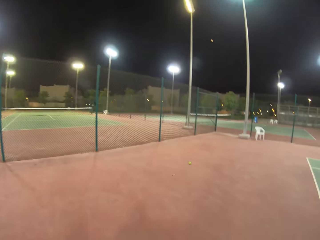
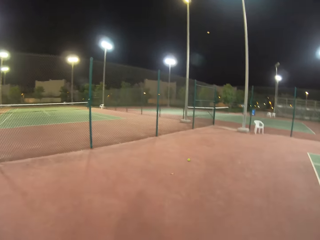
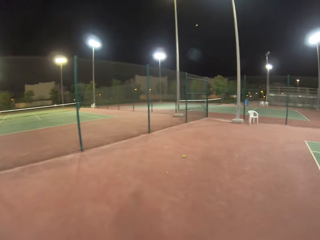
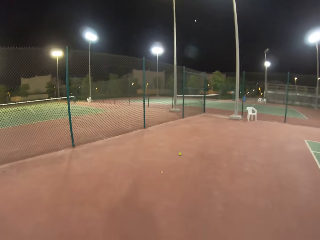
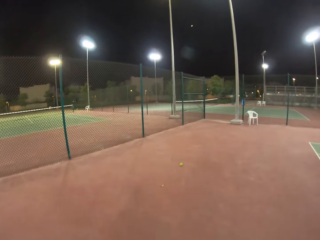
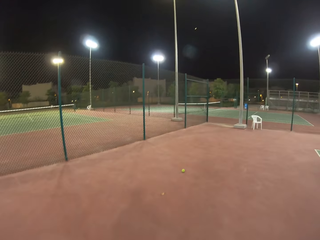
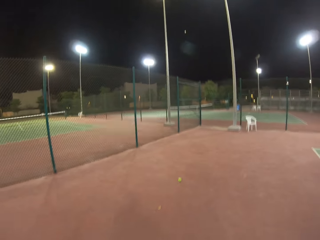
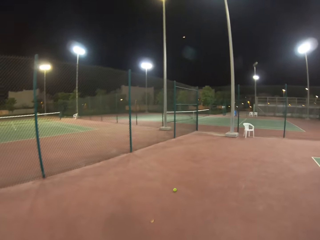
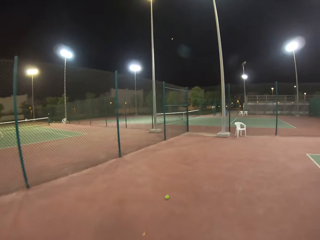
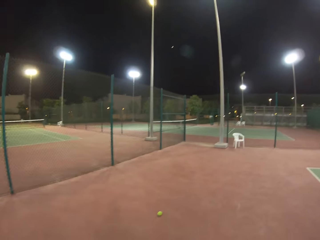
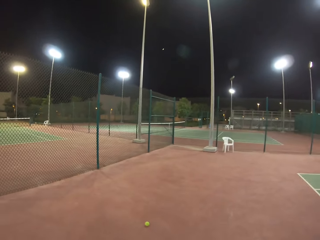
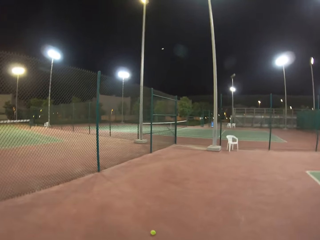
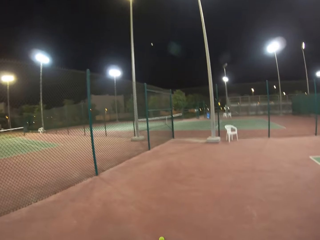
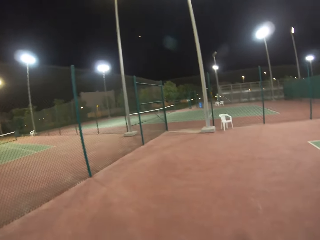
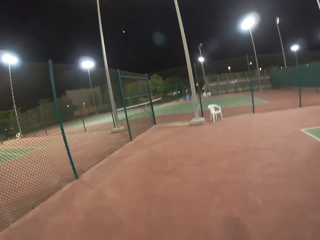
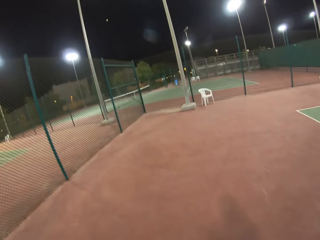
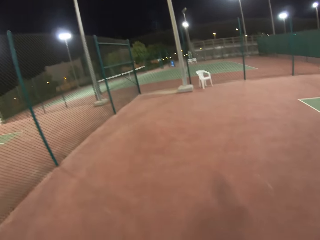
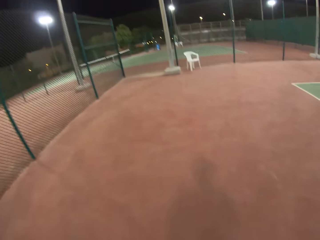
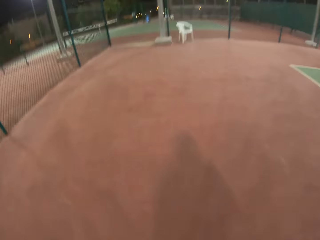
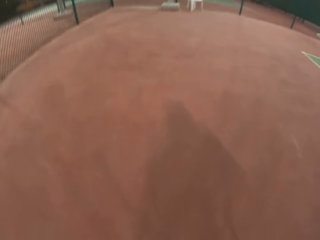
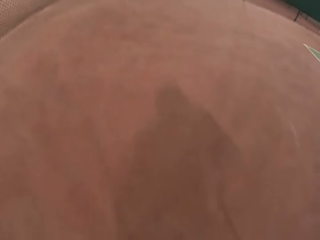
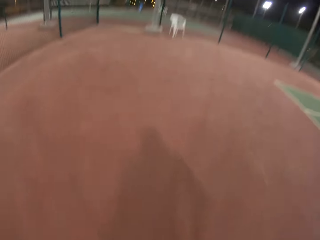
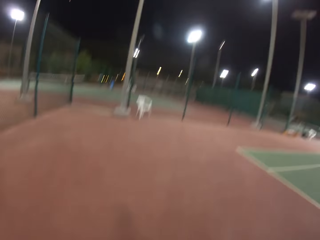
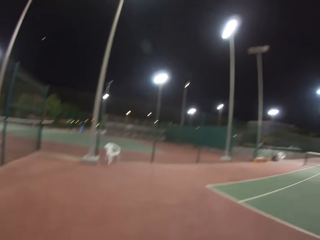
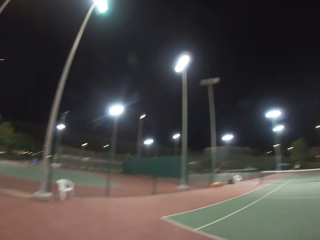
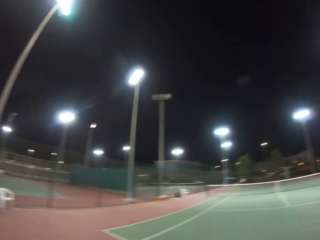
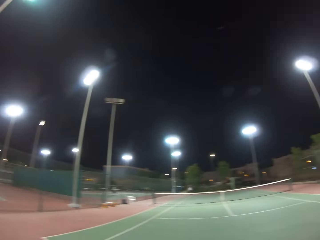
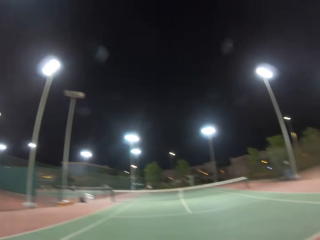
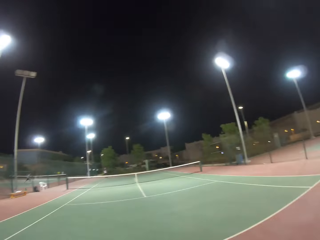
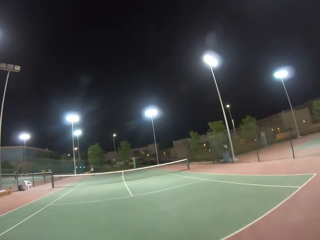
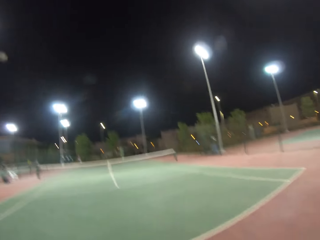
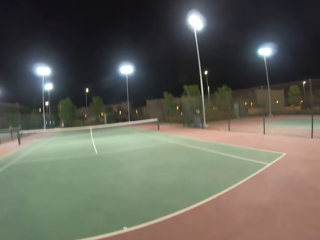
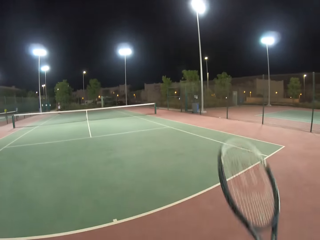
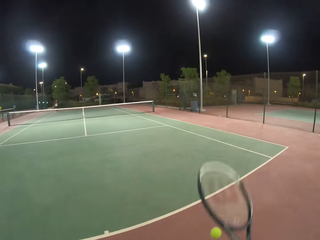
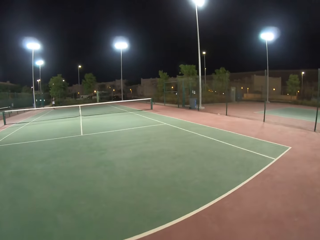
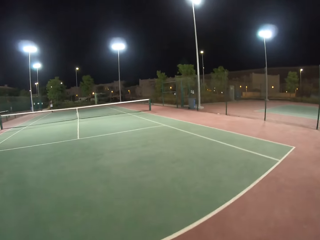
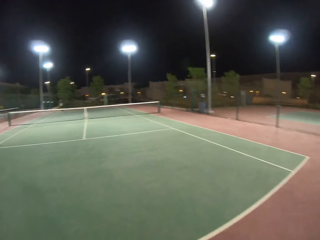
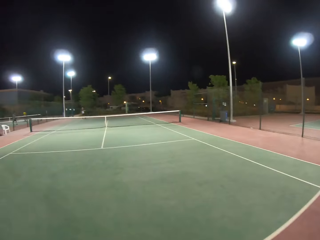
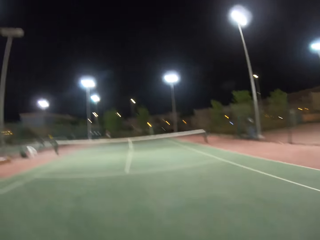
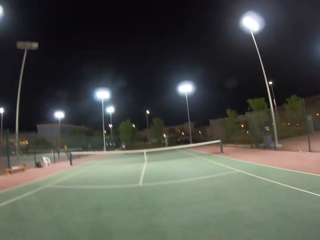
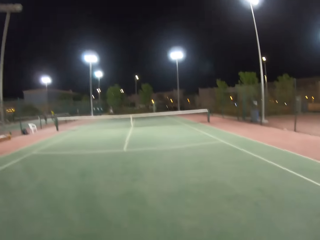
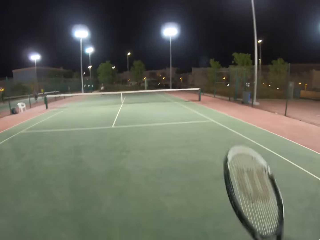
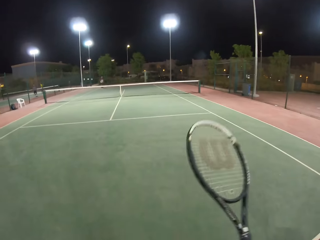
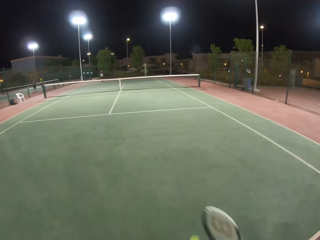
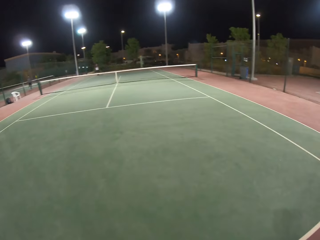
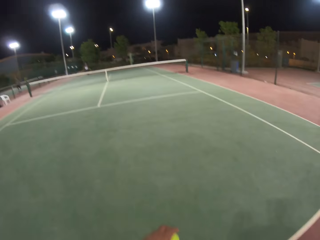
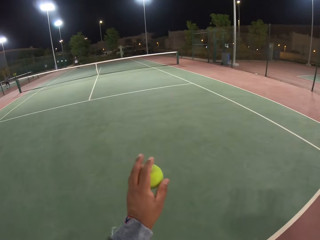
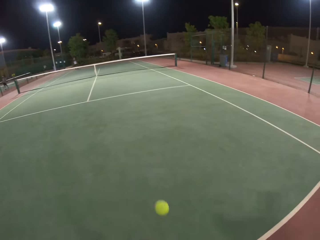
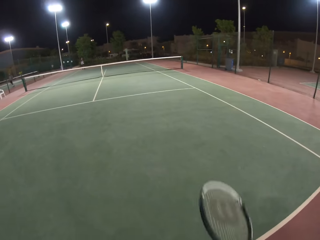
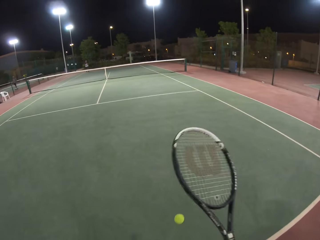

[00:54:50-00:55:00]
The camera wearer approaches a tennis ball. They pick up the tennis ball. They look towards the direction of a person. They bounce the tennis ball on the floor.

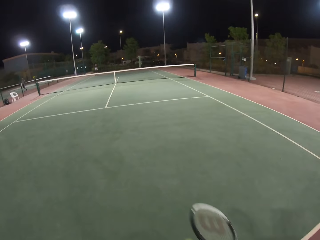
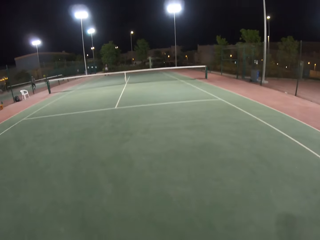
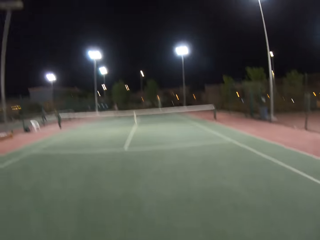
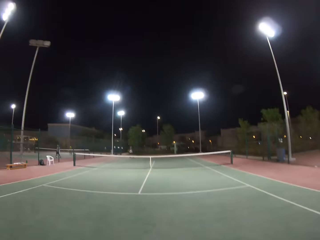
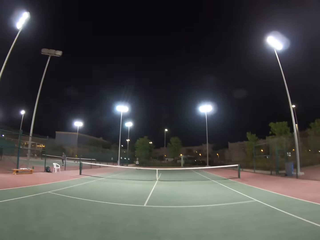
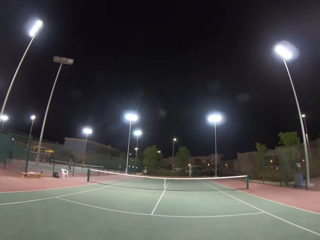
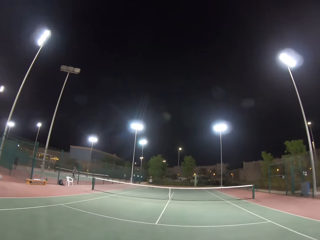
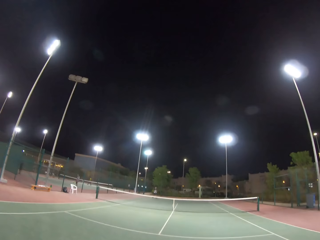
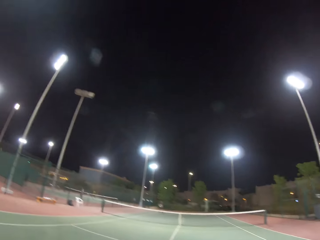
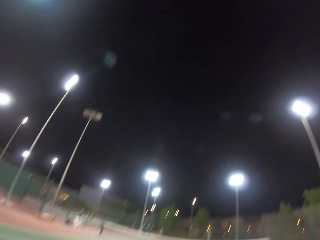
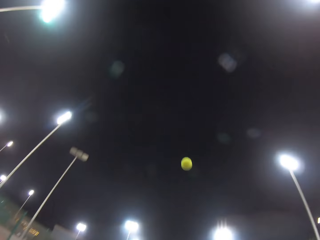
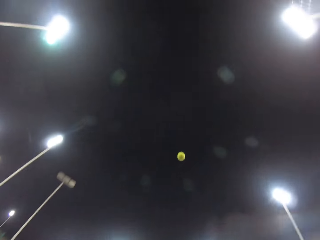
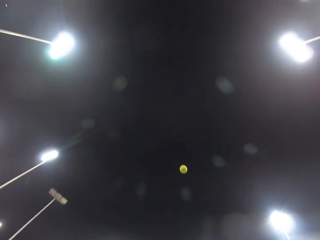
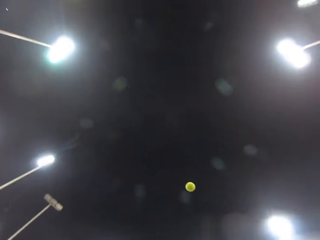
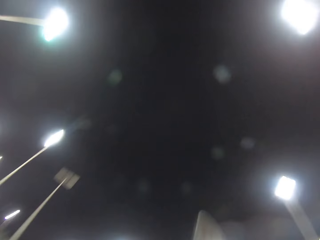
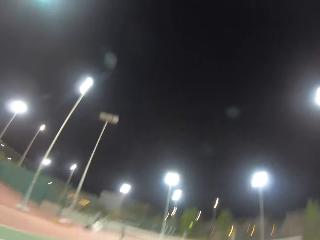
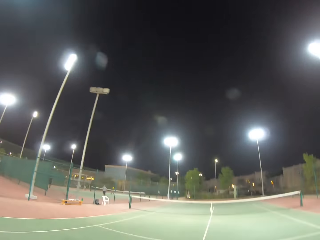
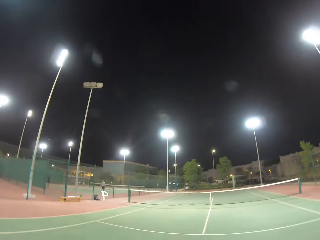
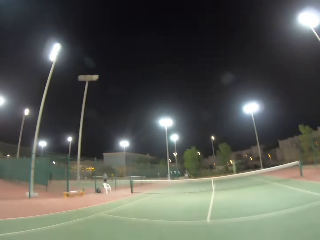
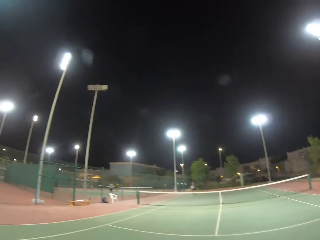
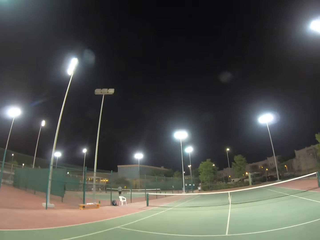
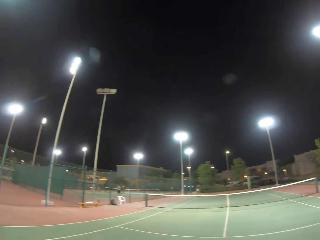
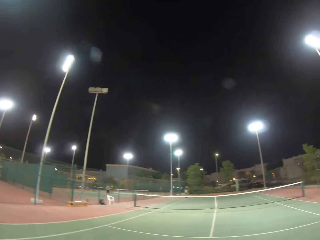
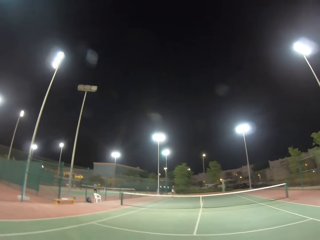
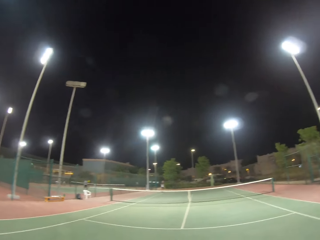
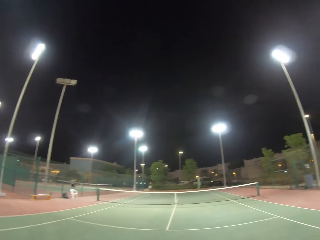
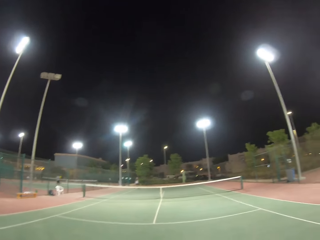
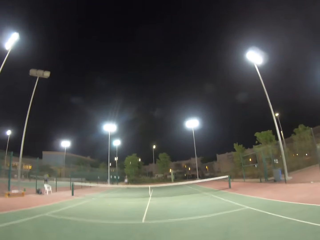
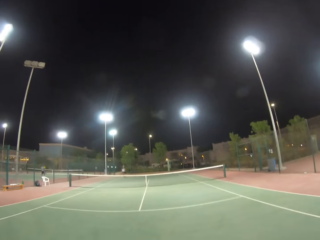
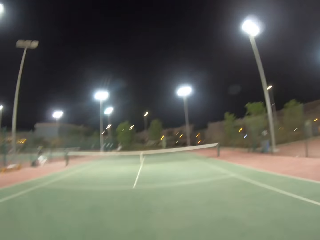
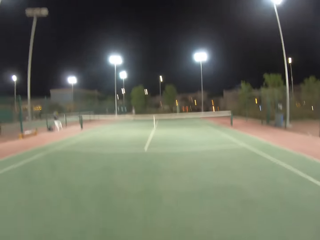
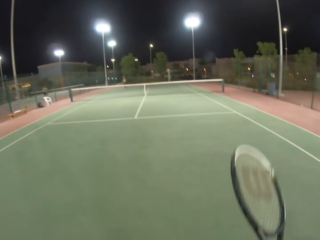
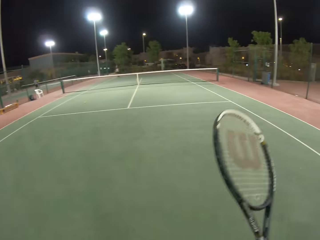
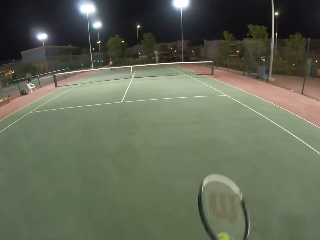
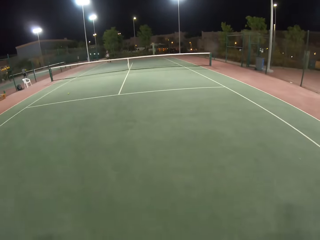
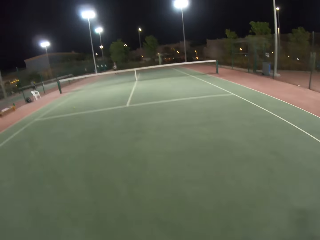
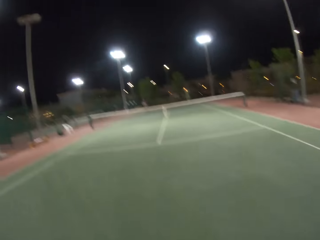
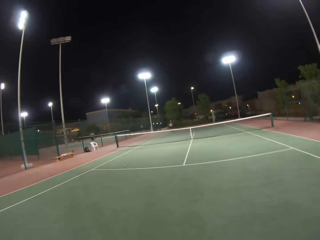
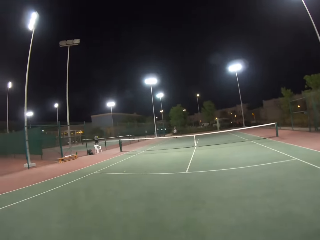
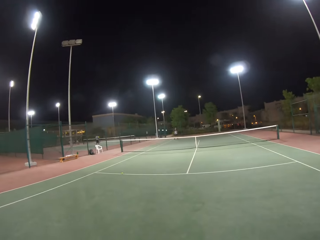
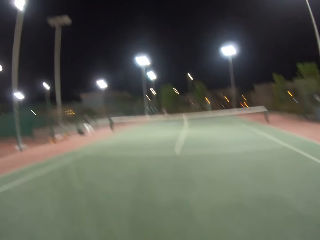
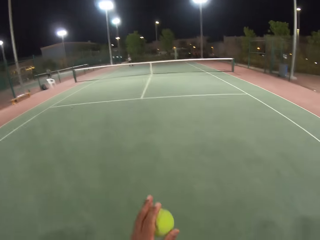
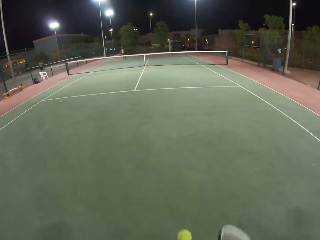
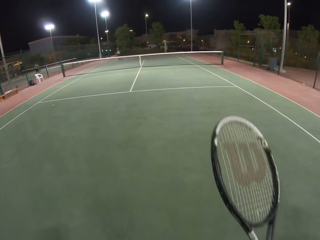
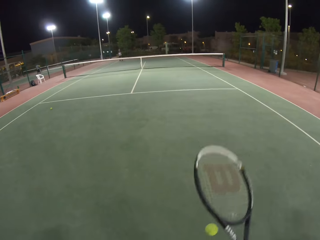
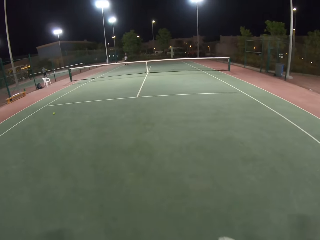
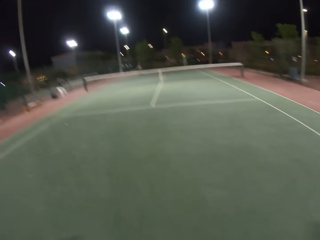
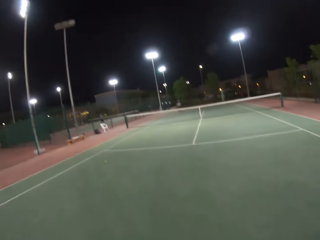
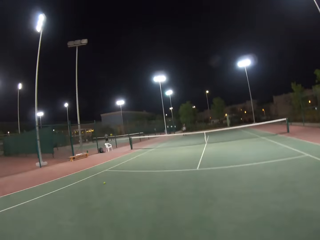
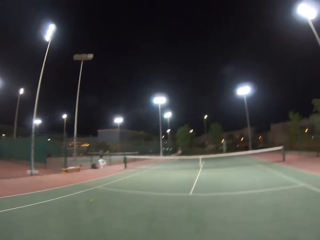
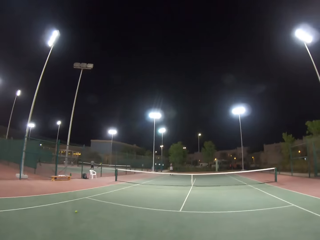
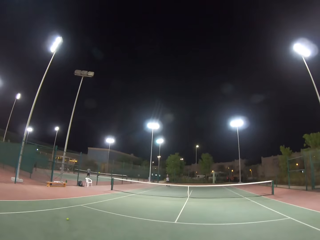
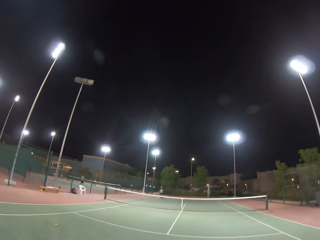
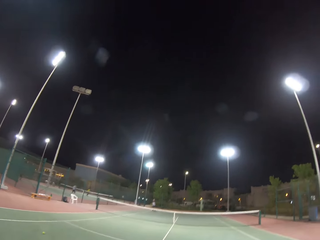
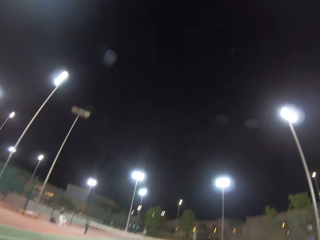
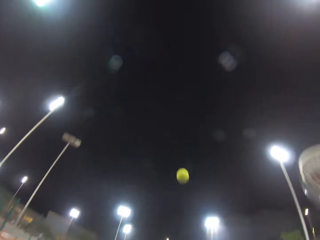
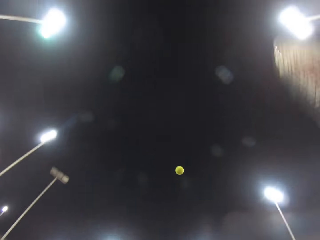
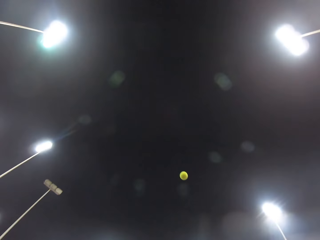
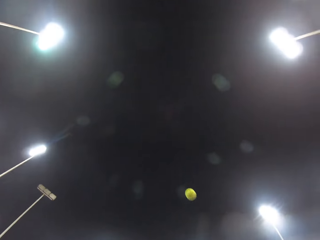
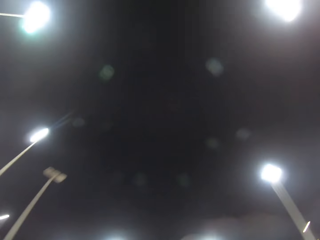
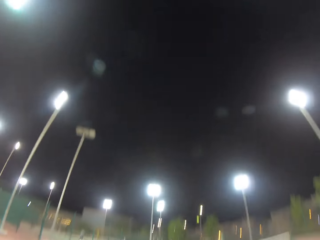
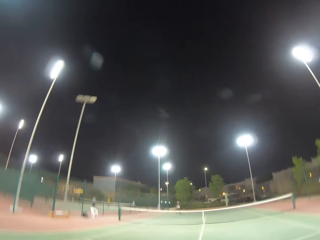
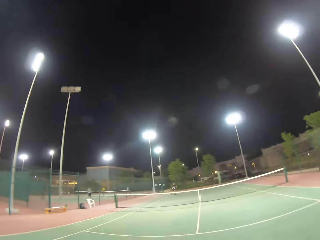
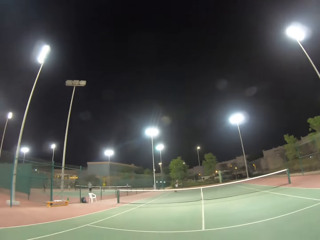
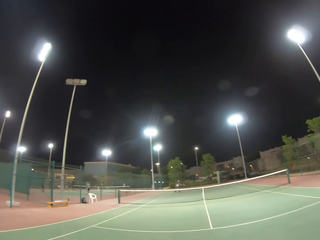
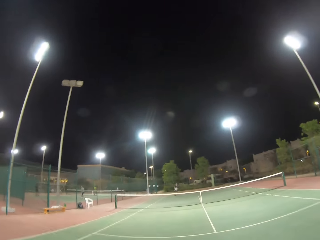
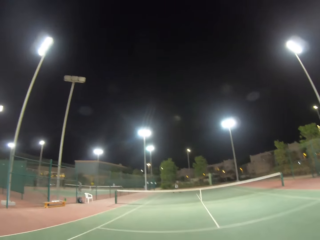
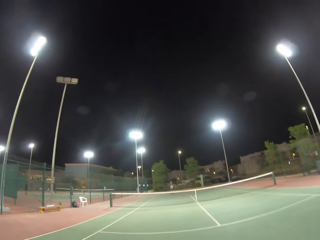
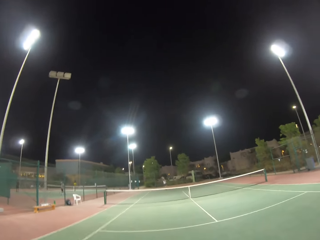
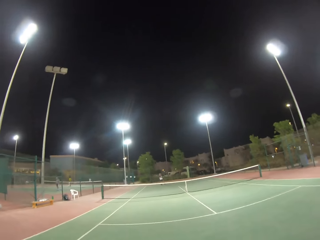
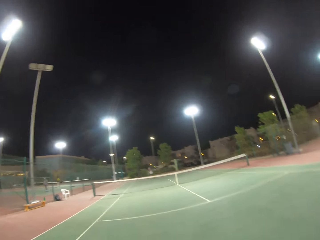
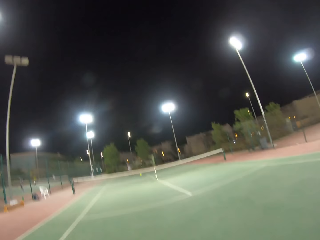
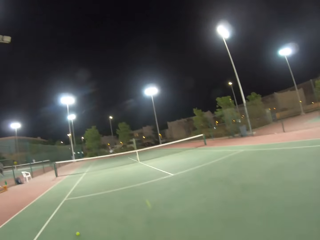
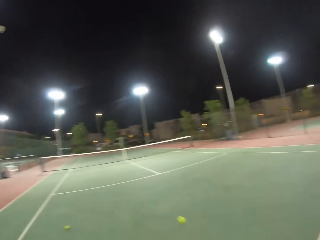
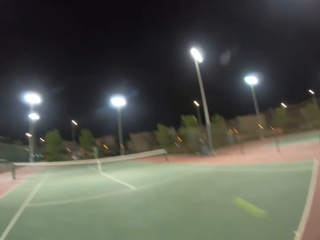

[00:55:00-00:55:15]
The camera wearer throws a tennis ball in the air. They hit the tennis ball towards a person. They bounce the tennis ball. They throw the tennis ball in the air. They hit the tennis ball towards the person. The person hits the ball towards the camera wearer.
